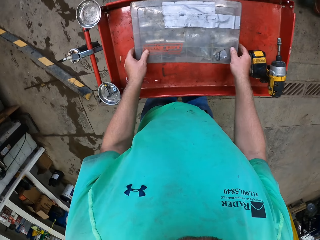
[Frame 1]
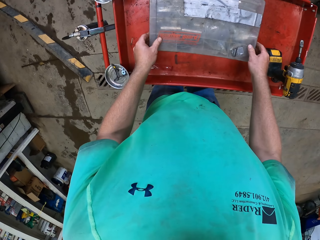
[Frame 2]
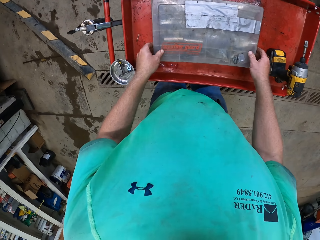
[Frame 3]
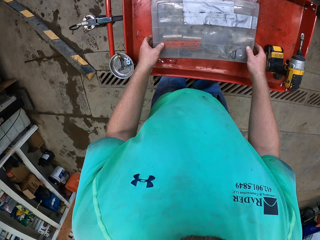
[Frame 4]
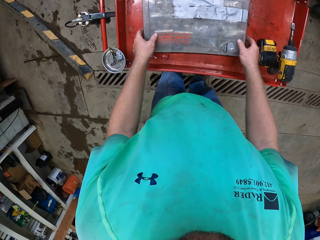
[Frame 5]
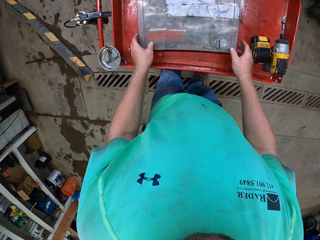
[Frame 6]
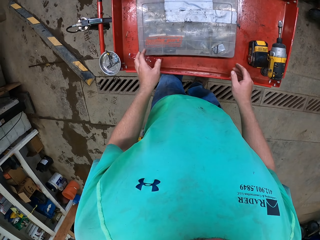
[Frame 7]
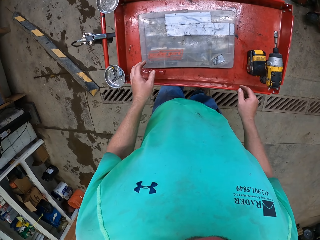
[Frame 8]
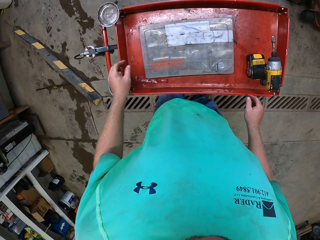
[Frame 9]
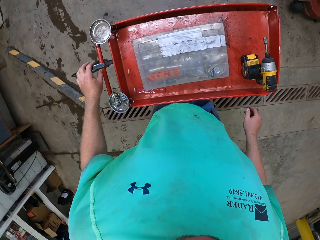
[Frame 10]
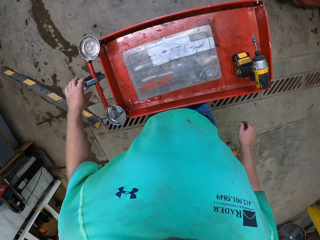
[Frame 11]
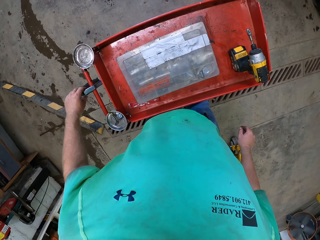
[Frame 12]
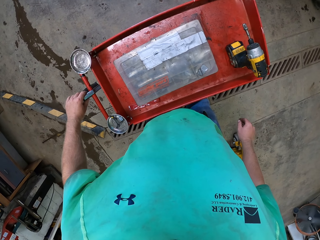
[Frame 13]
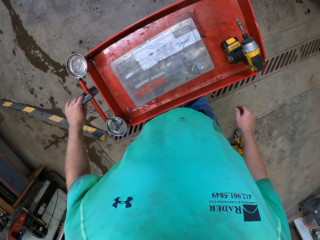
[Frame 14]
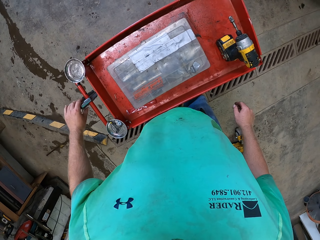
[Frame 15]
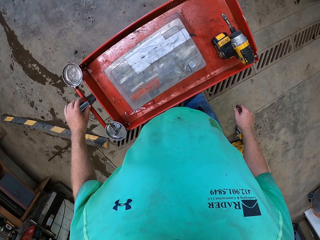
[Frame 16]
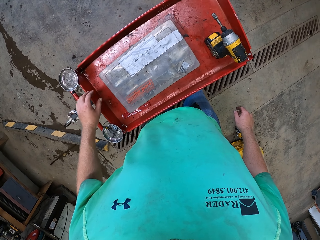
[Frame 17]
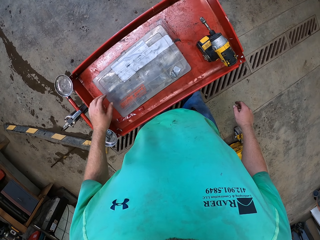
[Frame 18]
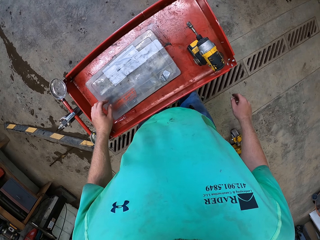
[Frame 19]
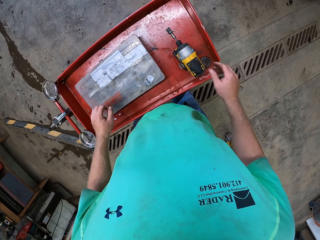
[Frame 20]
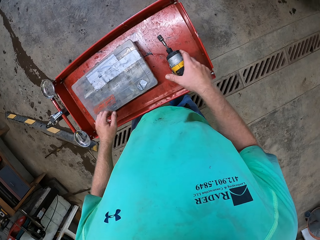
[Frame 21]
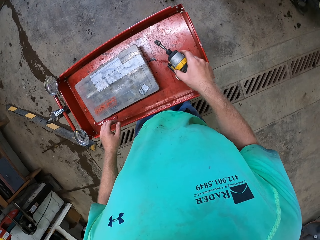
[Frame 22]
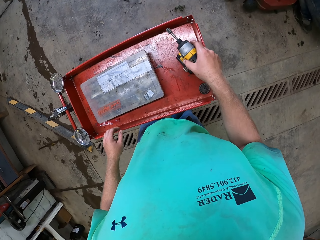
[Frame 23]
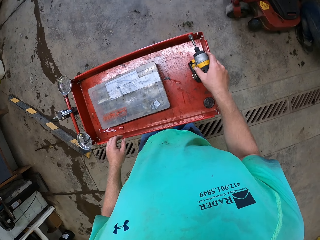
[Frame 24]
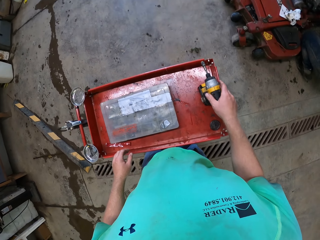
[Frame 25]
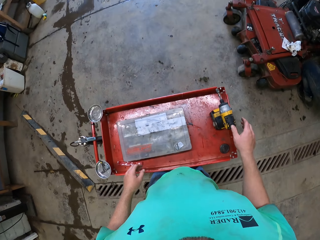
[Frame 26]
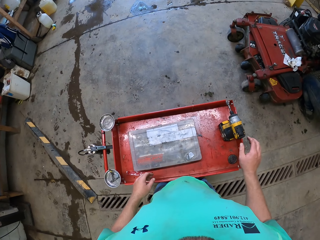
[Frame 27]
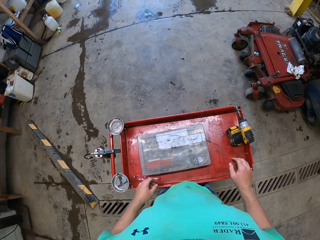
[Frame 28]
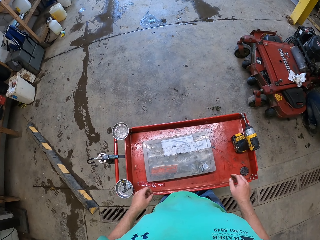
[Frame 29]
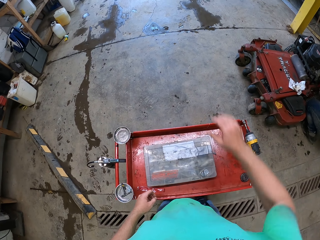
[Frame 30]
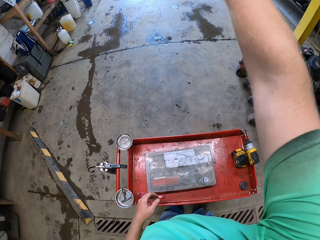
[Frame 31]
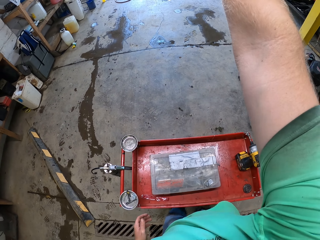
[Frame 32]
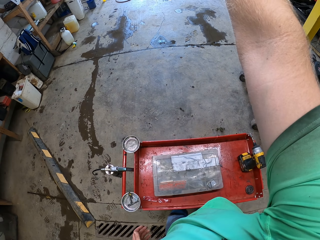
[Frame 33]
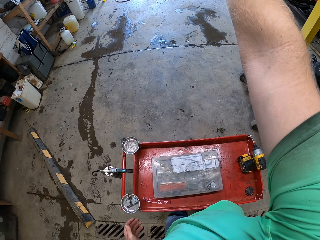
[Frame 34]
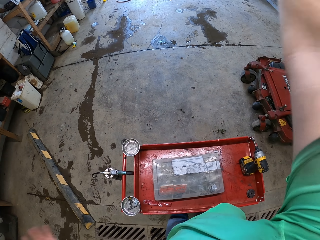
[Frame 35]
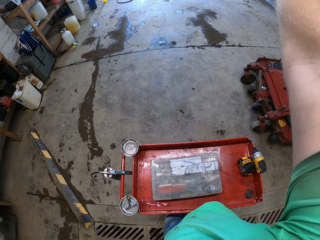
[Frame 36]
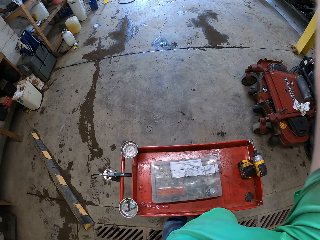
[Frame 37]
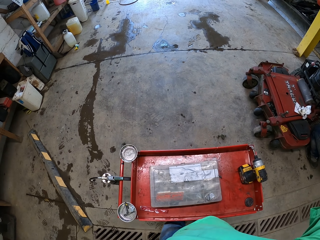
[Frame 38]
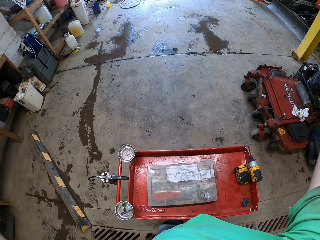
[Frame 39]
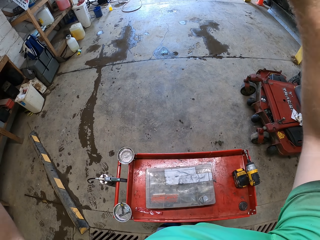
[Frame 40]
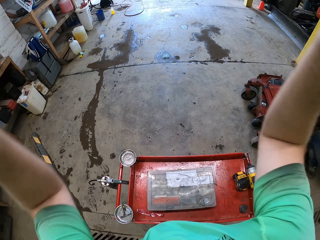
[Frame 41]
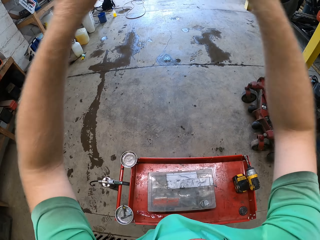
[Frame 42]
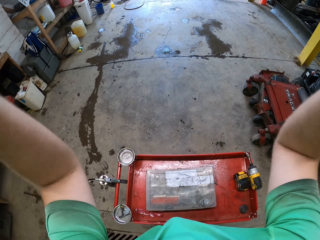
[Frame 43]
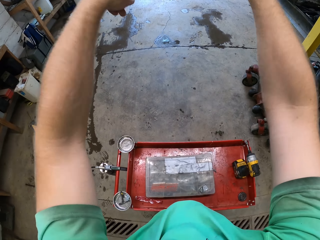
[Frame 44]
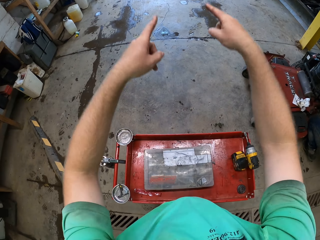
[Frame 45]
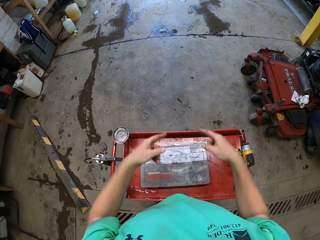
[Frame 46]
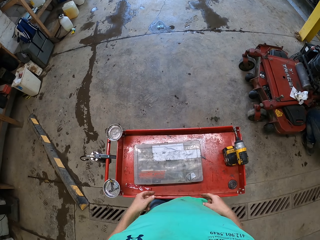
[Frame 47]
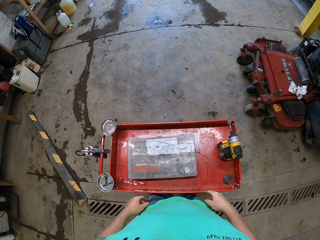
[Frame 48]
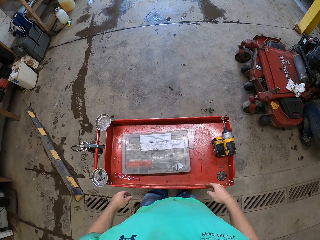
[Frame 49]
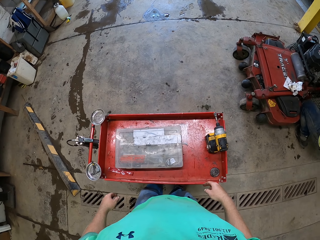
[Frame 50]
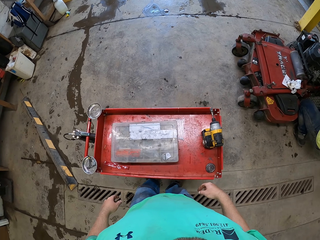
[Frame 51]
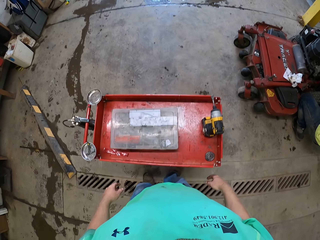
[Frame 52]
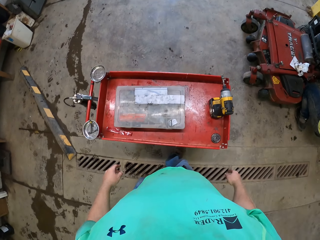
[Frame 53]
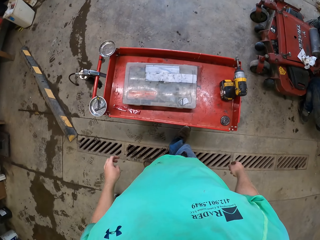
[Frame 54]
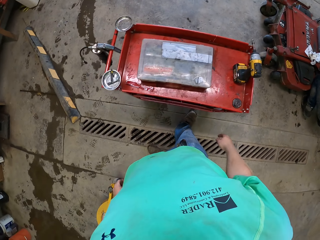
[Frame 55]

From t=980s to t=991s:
The camera wearer adjusts the tool kit. He touches something. He adjusts the driller. He raises his right hand. He shakes his hands. He touches his camera with both hands.

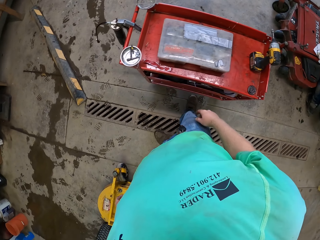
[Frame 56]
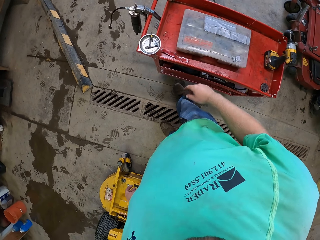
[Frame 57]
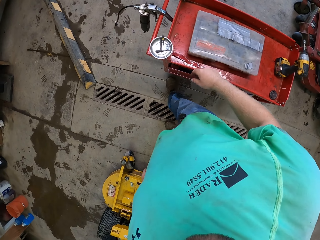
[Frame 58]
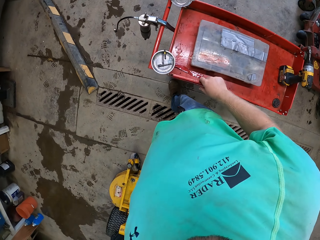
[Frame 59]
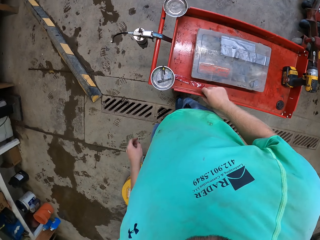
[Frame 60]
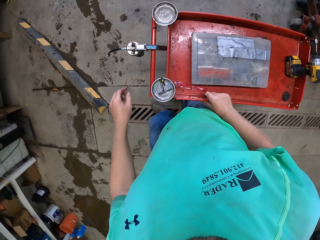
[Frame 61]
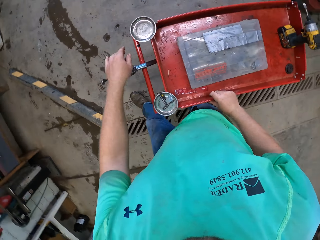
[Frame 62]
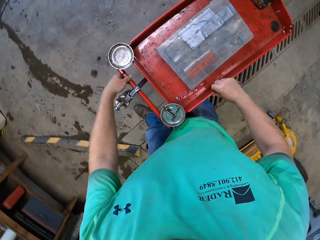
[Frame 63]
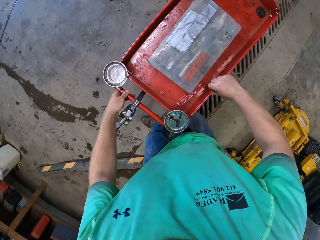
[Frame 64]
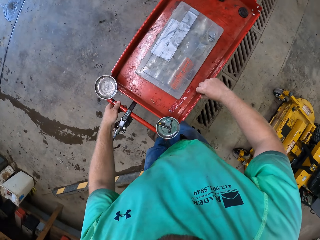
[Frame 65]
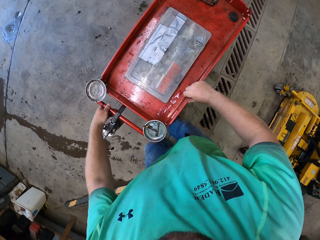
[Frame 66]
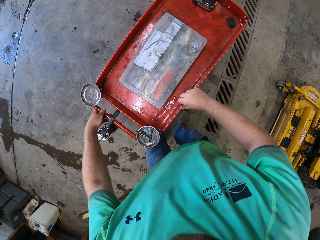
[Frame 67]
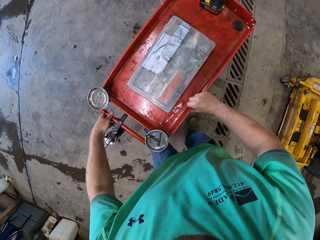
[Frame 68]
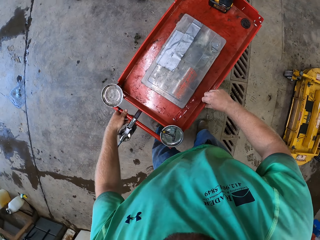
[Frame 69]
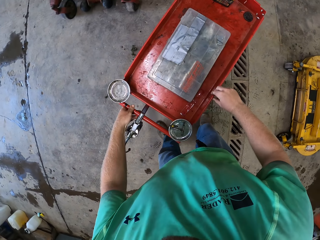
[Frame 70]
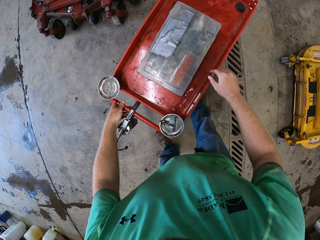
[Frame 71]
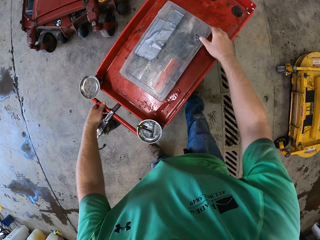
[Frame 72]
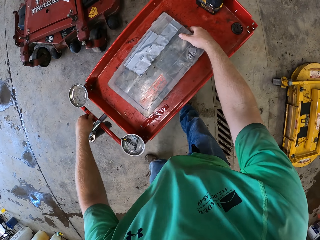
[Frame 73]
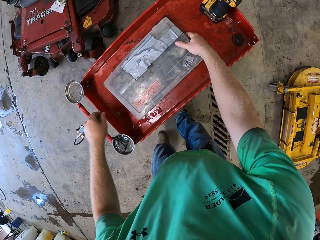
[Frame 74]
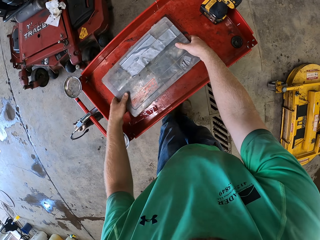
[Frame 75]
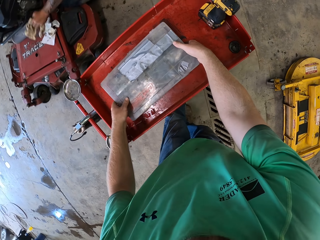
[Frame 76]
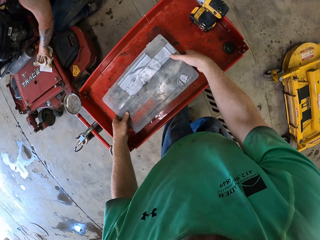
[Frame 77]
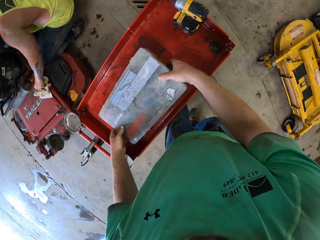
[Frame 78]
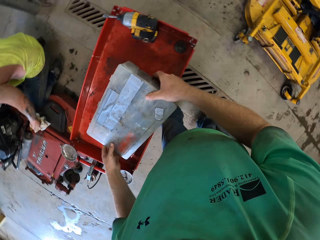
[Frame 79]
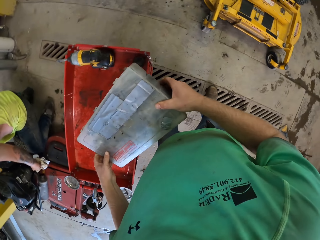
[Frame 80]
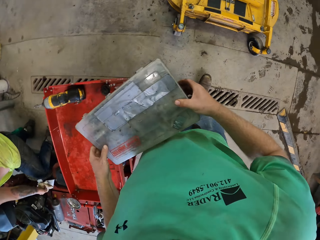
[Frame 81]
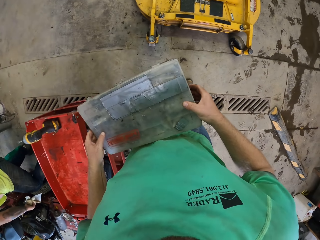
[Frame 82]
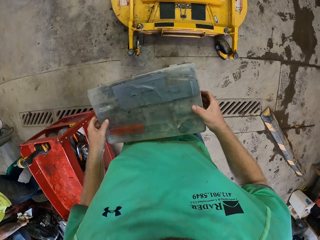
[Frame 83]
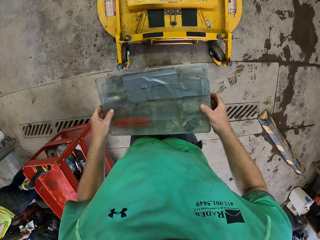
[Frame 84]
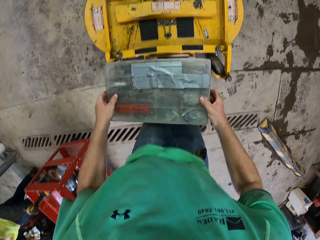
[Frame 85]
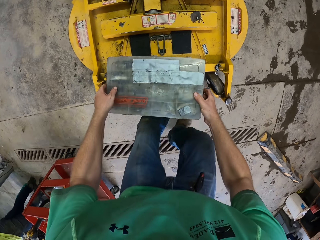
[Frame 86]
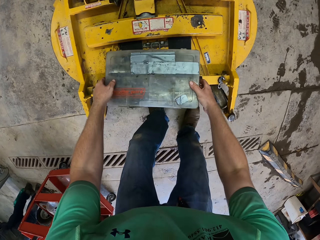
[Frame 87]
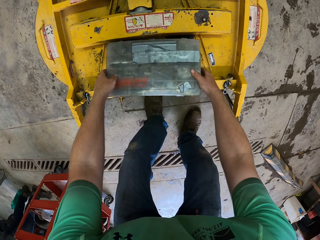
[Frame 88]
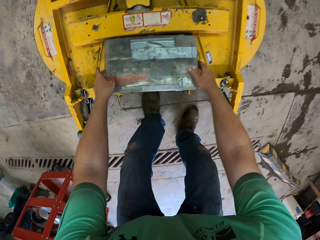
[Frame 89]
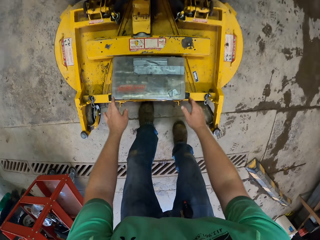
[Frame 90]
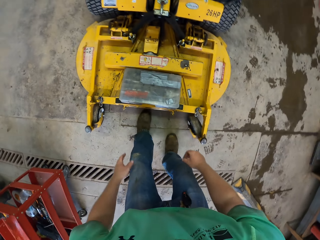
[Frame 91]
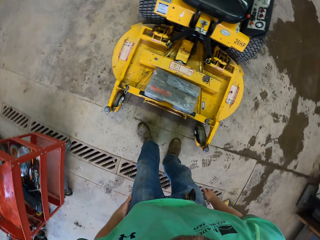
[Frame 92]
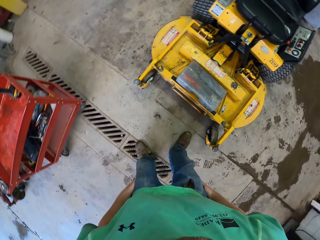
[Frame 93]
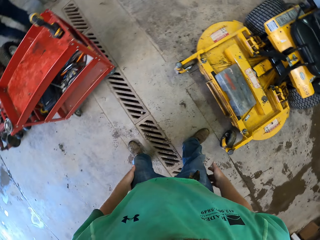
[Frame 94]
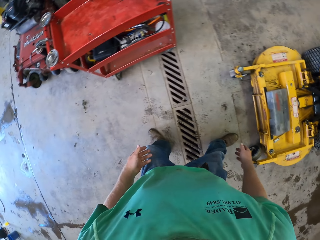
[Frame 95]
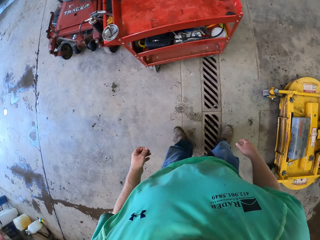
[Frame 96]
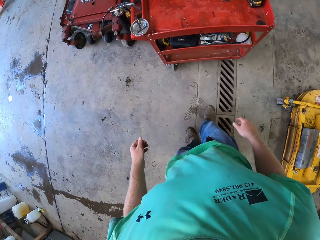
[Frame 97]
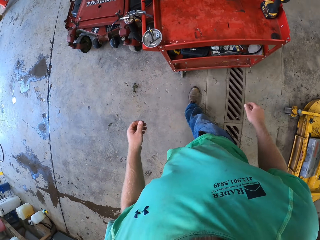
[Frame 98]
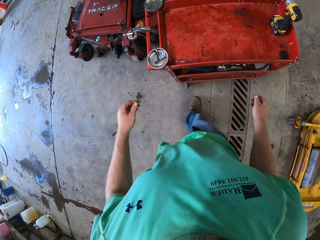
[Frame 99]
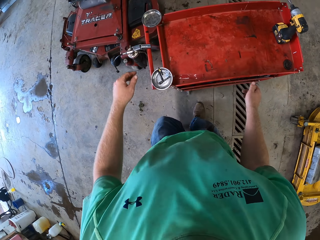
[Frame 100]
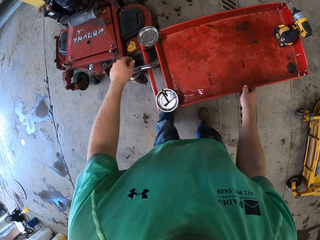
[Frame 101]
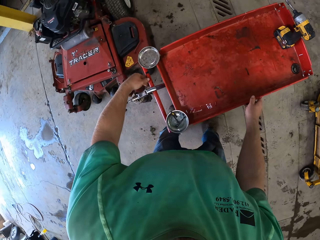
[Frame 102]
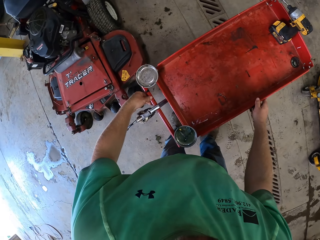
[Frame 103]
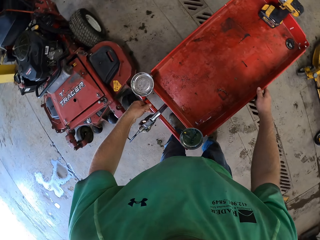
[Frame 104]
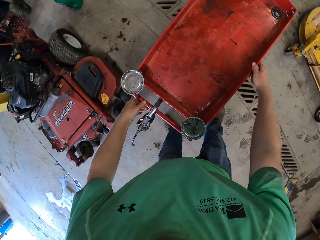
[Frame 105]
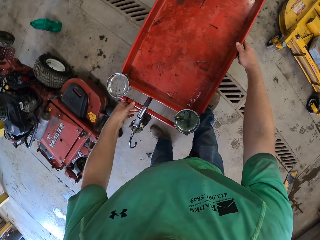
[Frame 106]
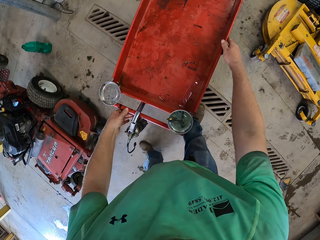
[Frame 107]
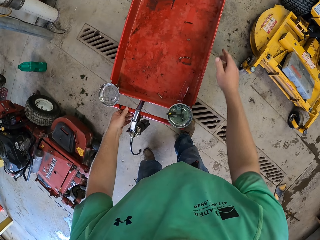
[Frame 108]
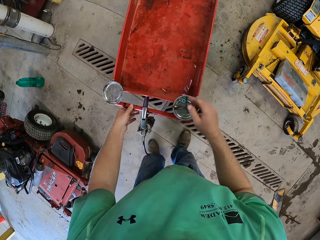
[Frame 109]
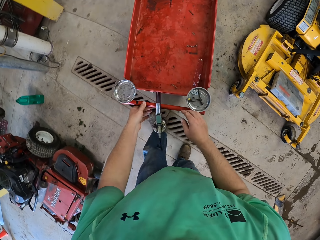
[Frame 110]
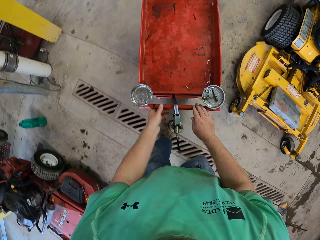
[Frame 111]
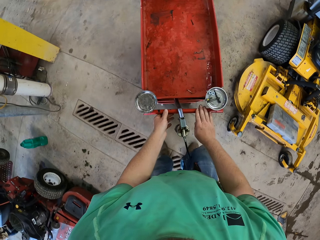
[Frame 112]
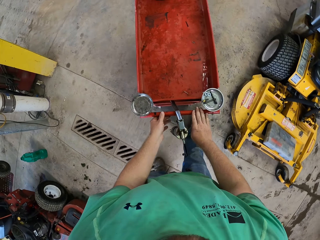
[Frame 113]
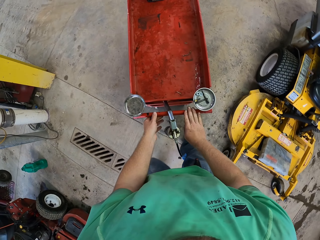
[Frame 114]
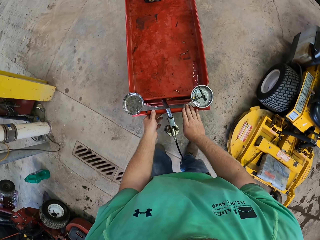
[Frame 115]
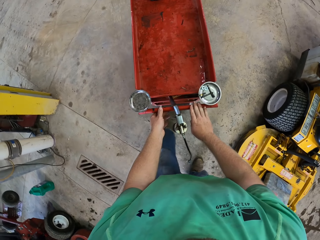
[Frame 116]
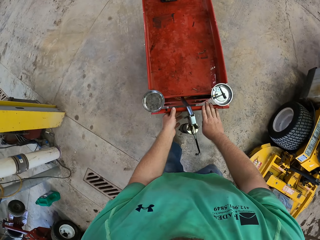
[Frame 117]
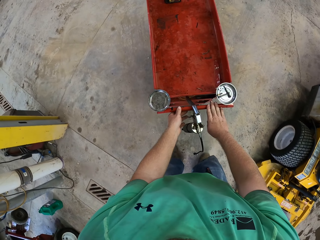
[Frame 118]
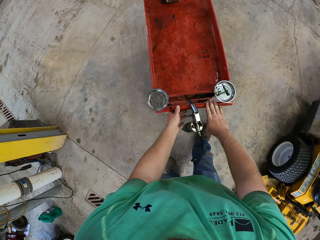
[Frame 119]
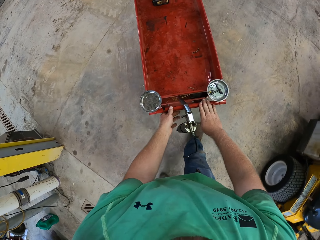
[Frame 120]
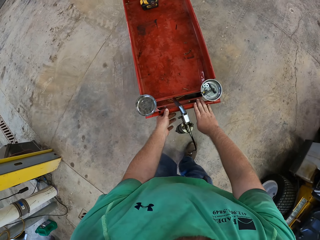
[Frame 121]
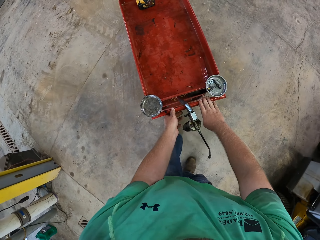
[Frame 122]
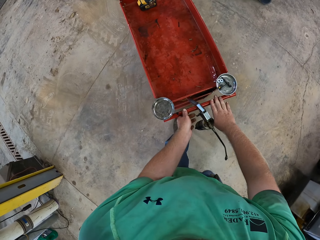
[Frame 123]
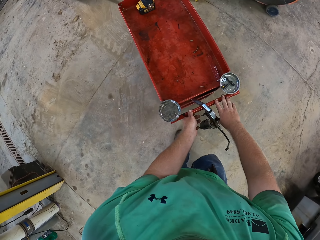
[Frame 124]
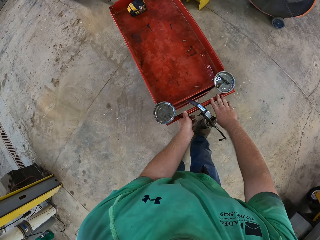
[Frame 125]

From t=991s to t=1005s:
The camera wearer holds a tray. They push the workbench with both hands. They pick up the tool kit or tool case. They carry the tool case on the workbench with both hands. They drop the tool case on top of the lawn mower with both hands. They push the workbench to a corner in the workshop with both hands.
